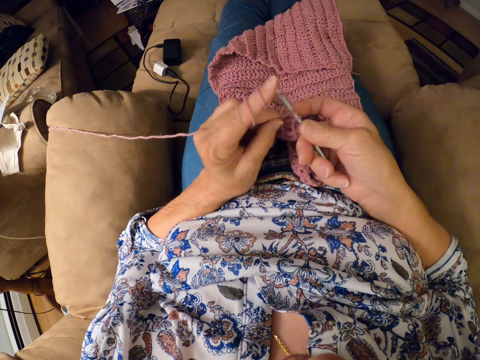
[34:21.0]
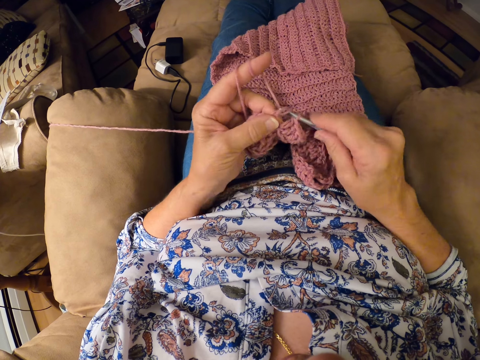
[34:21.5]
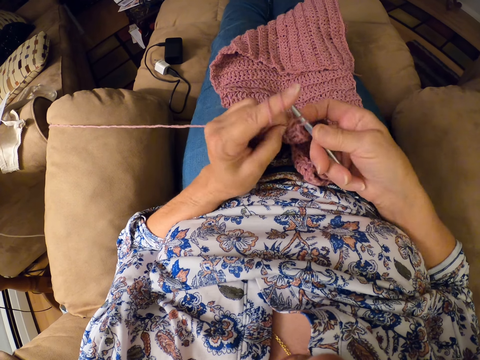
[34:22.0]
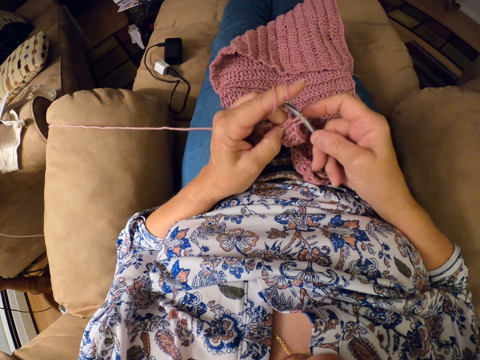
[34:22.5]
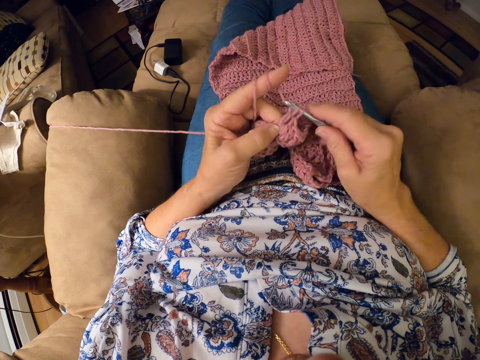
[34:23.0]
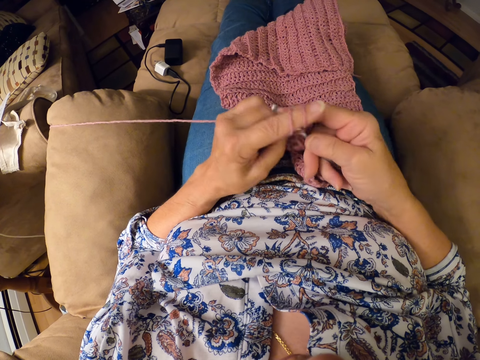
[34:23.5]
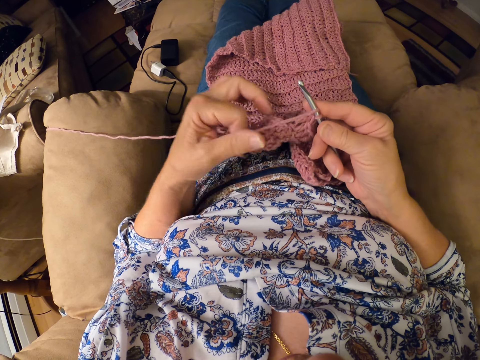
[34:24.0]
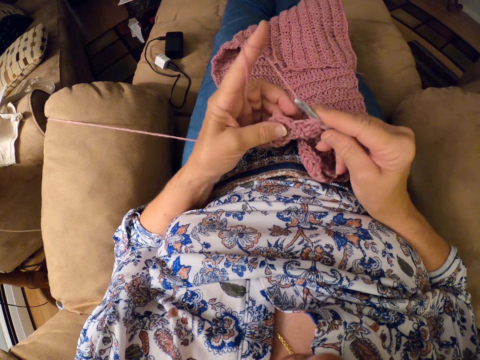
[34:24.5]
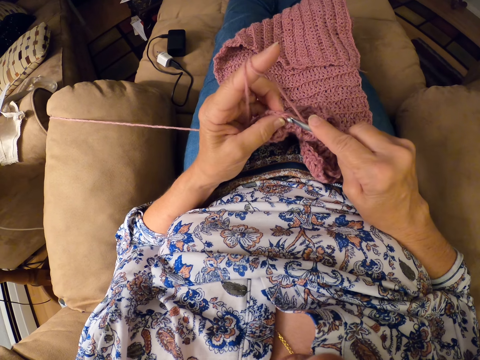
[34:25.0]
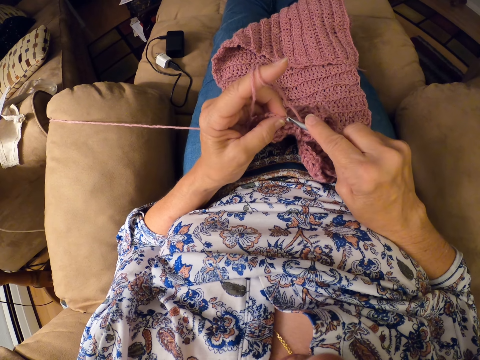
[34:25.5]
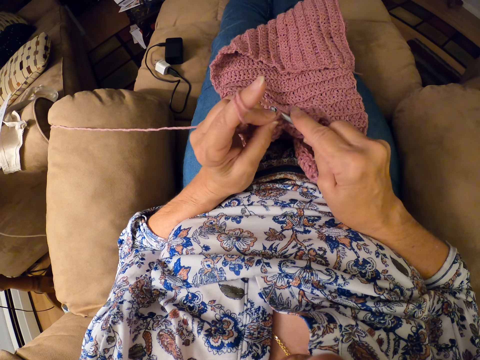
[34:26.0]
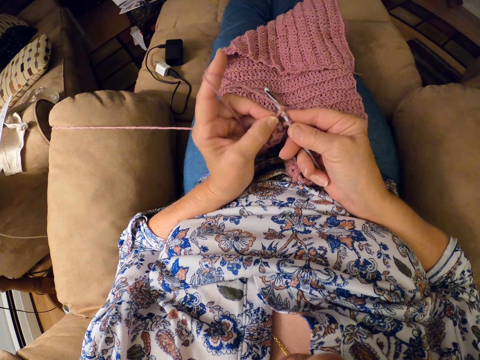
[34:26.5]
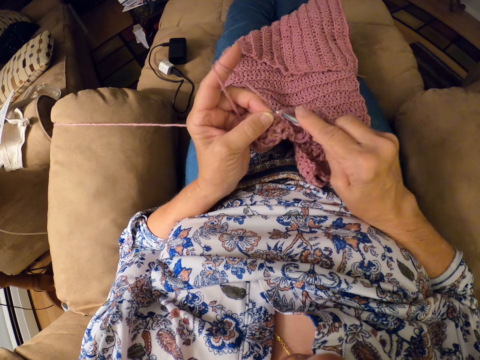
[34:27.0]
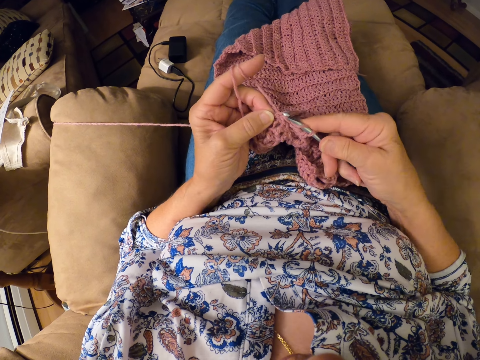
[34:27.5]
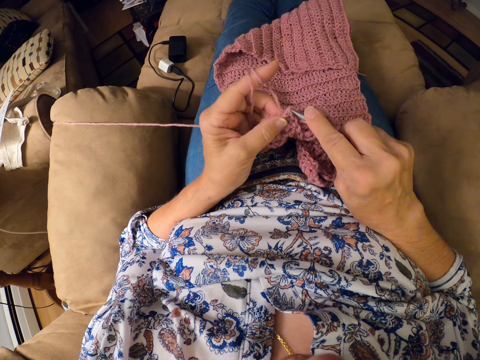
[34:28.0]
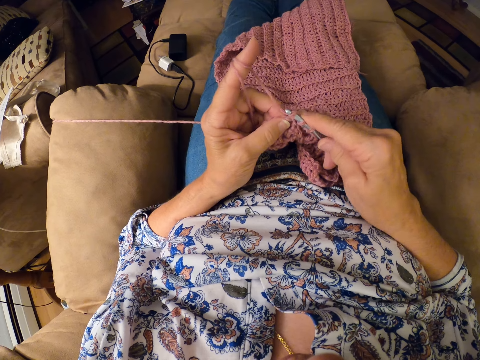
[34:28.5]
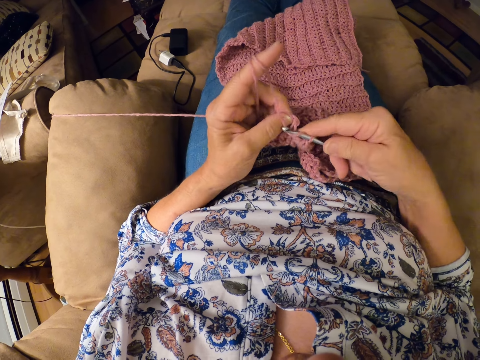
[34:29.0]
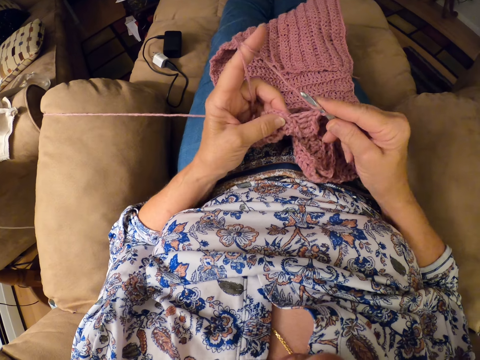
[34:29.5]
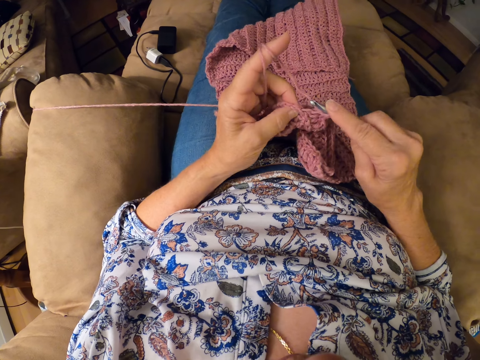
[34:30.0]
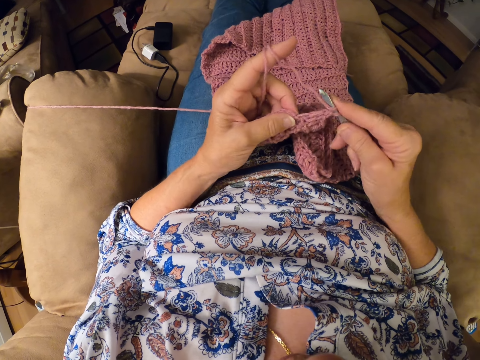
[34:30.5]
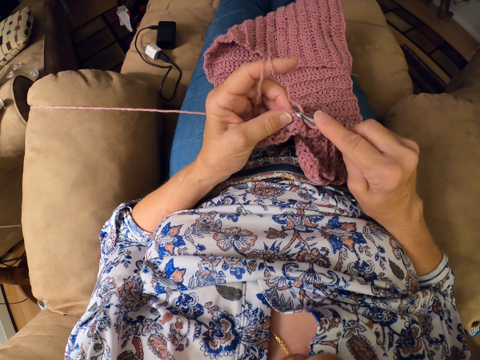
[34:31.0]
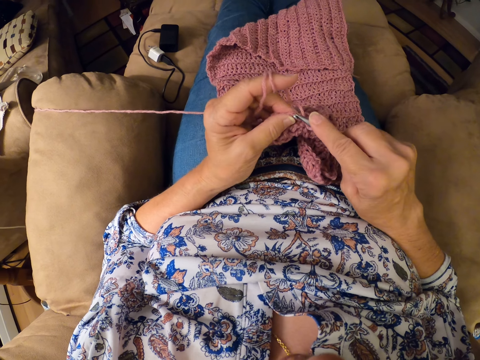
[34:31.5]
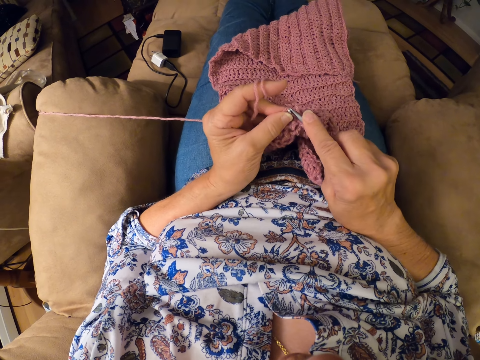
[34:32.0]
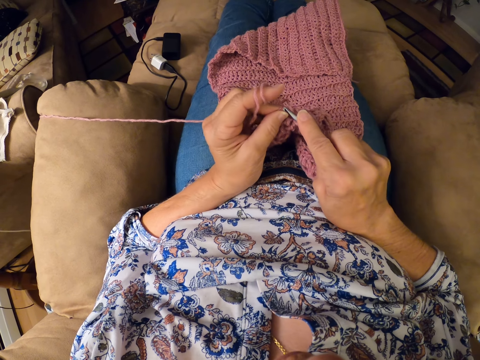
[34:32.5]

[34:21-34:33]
The camera wearer loops the yarn around the left hand index finger. They continue crocheting the yarn with the crocheting hook.

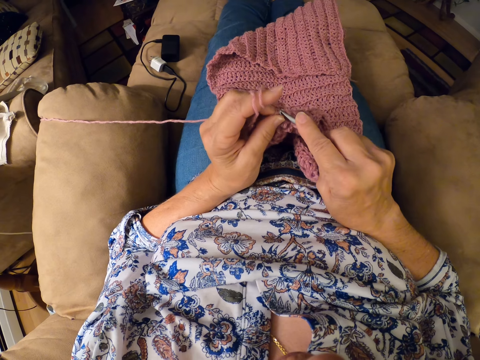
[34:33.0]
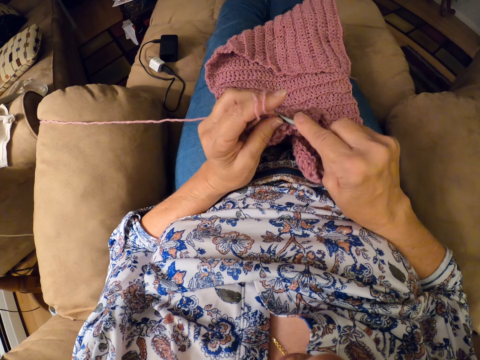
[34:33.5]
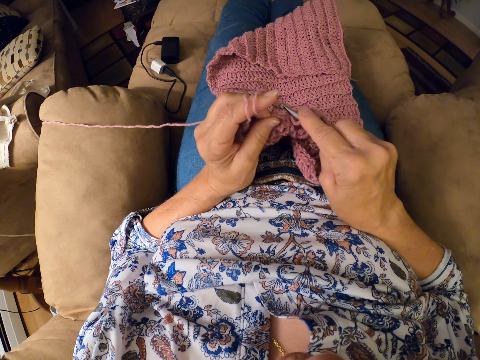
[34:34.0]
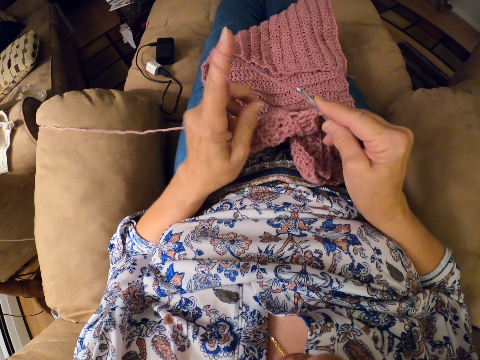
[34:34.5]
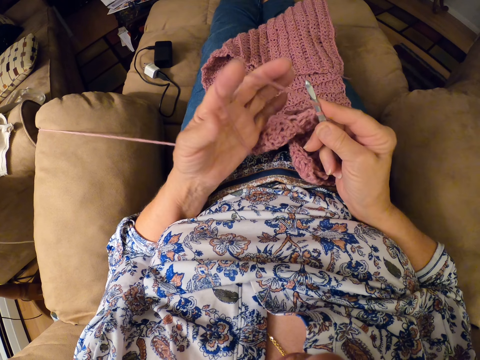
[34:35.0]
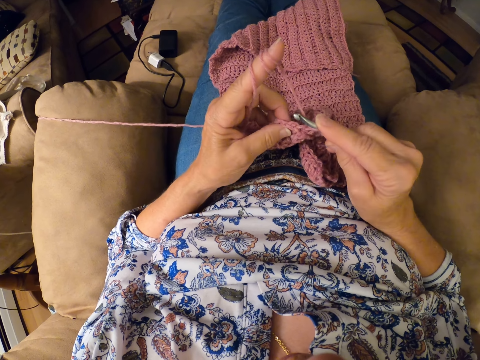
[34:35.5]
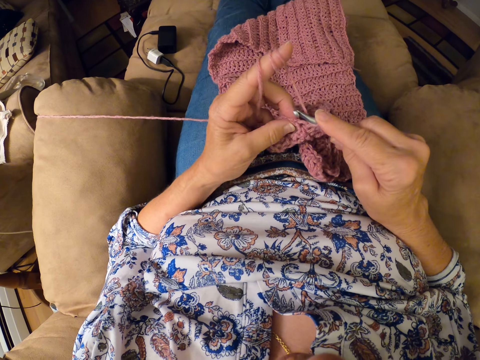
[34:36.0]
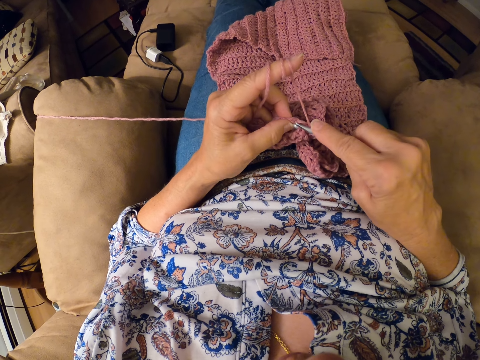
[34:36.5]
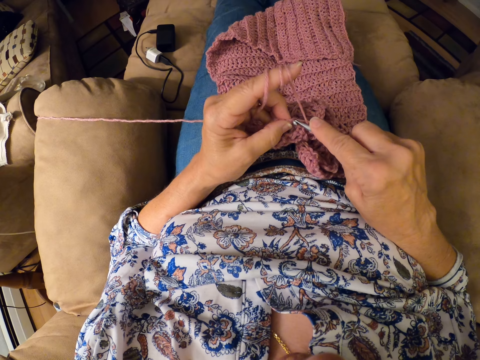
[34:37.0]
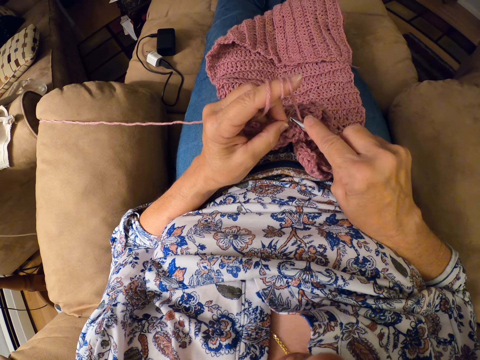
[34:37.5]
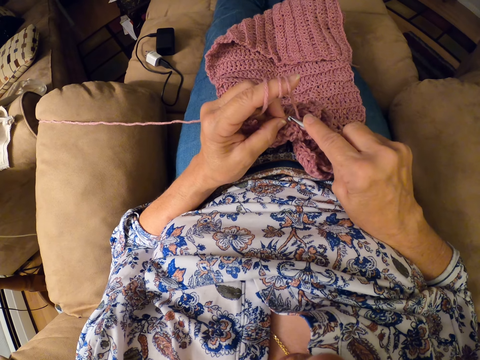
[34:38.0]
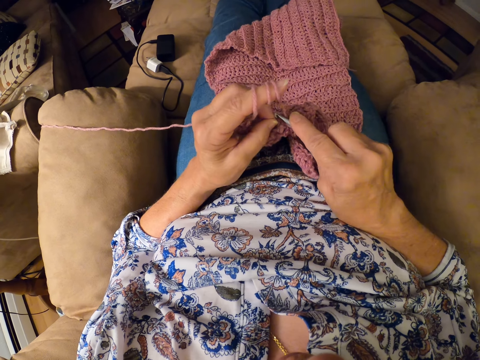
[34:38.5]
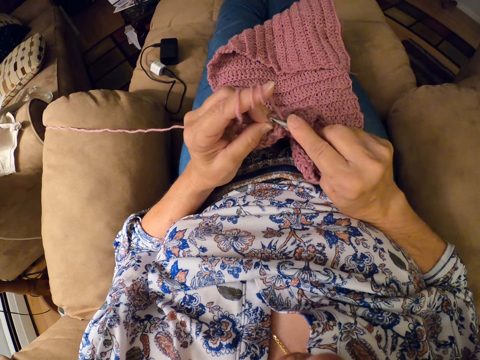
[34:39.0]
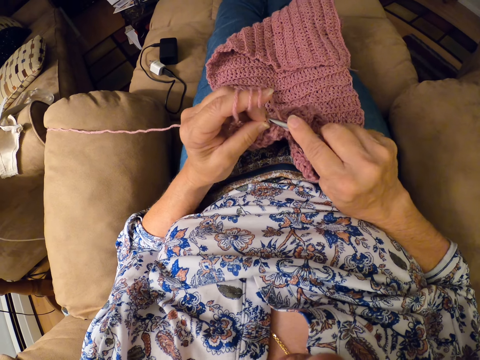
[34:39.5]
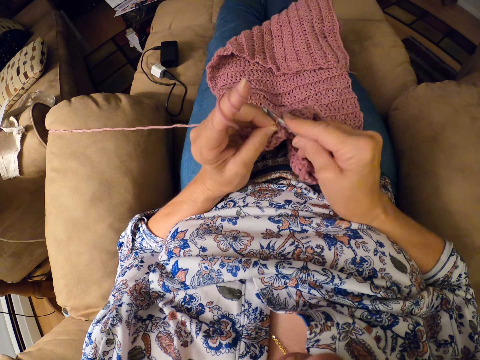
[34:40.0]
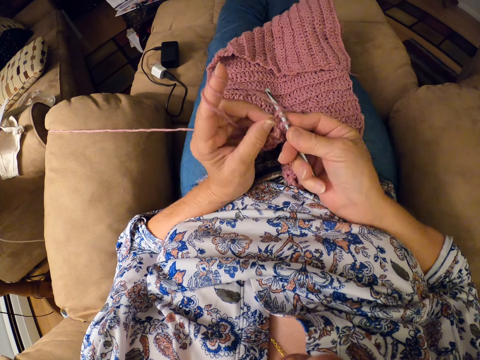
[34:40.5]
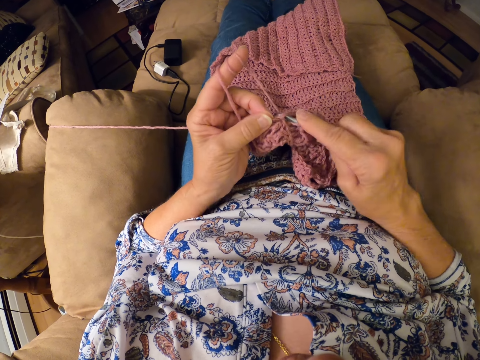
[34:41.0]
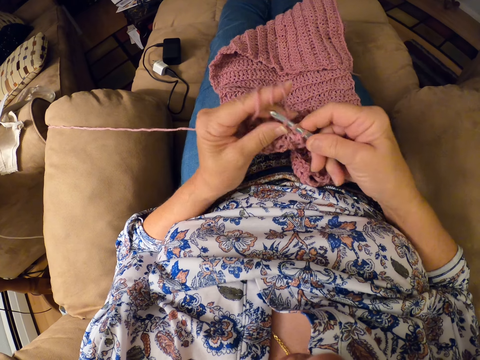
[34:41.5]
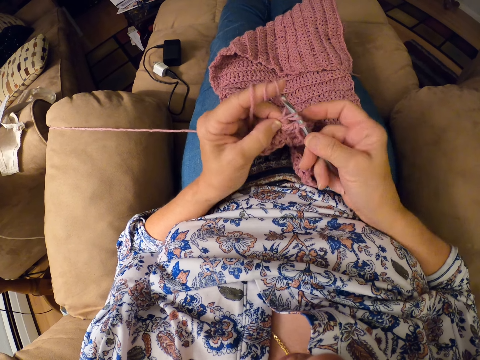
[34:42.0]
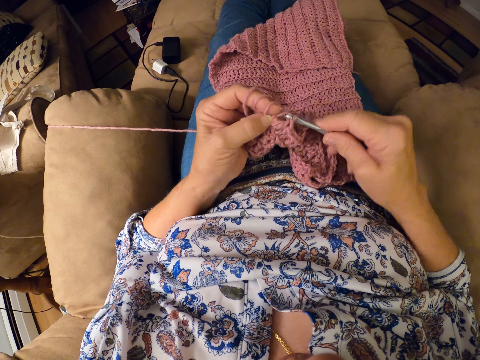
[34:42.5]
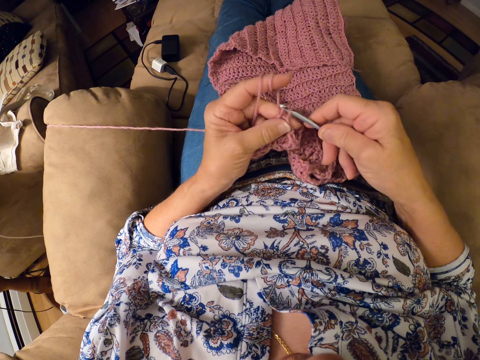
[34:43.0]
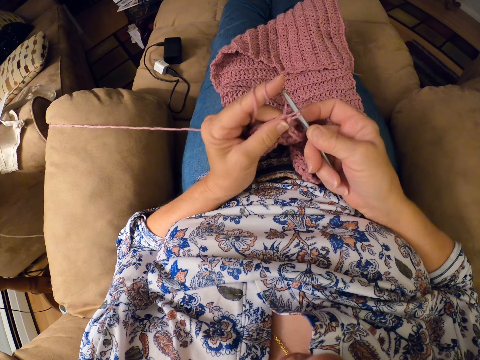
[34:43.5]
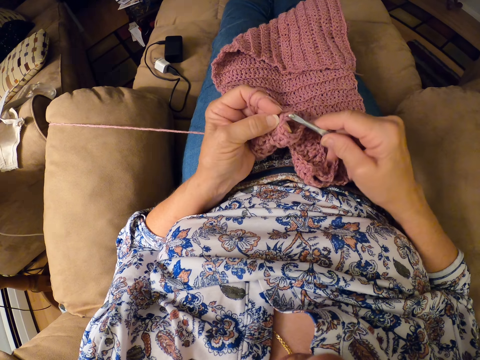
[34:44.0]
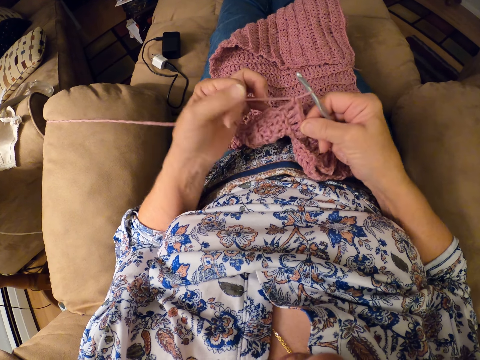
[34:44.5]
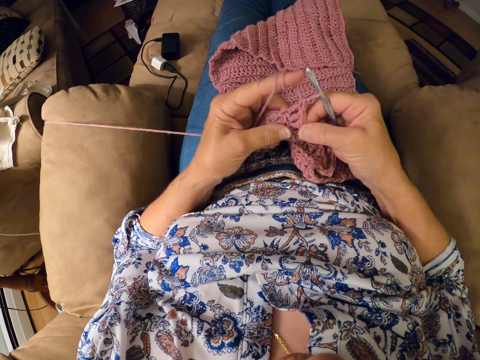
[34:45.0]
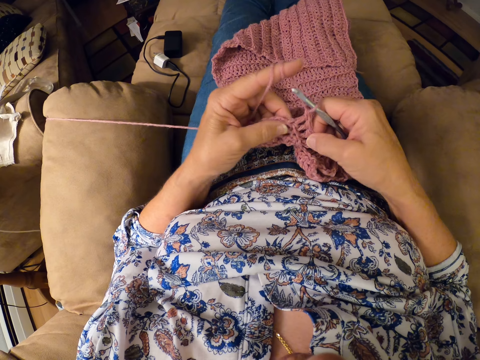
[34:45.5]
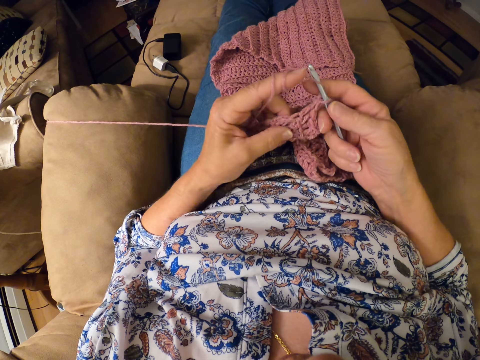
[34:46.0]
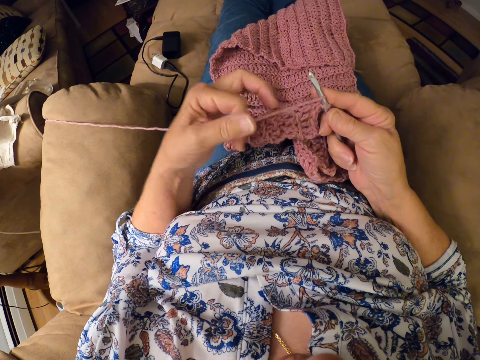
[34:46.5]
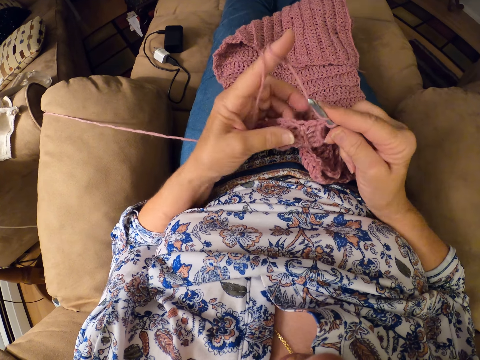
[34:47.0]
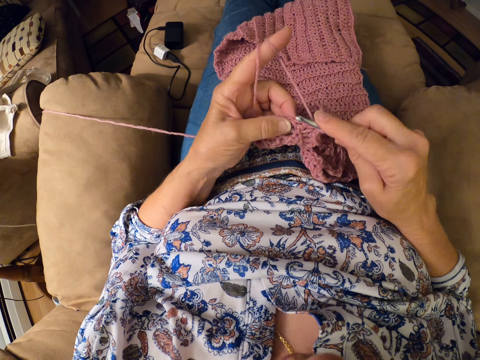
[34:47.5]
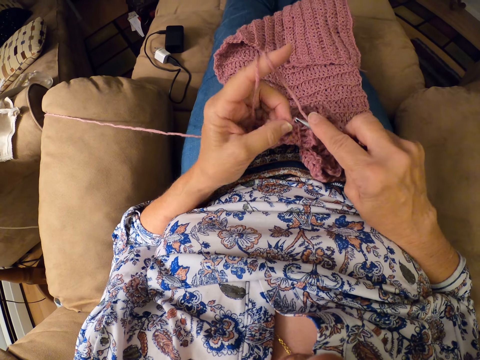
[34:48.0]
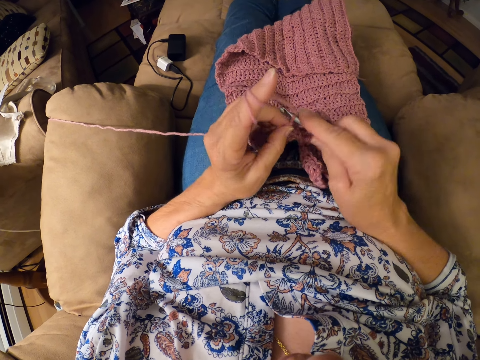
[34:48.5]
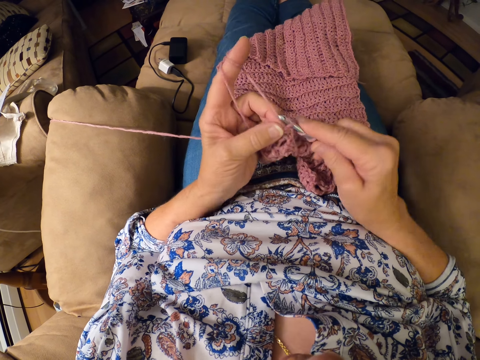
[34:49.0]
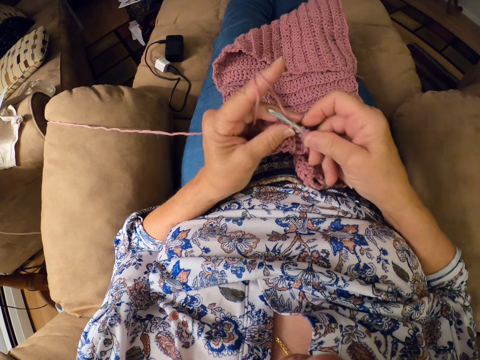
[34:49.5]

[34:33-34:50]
The camera wearer loops the yarn around the left hand index finger. They continue crocheting the yarn with the crocheting hook. They loop the yarn around the left hand index finger. They continue crocheting the yarn with the crocheting hook. They loop the yarn around the left hand index finger. They continue crocheting the yarn with the crocheting hook.
